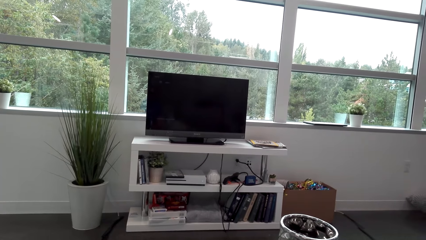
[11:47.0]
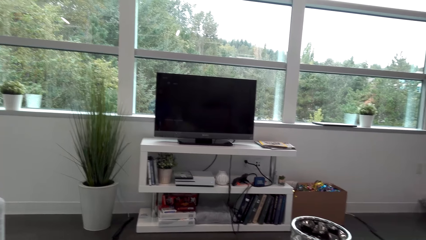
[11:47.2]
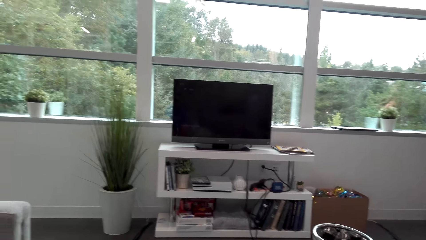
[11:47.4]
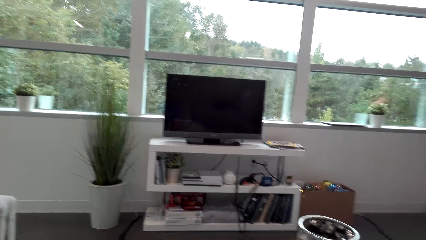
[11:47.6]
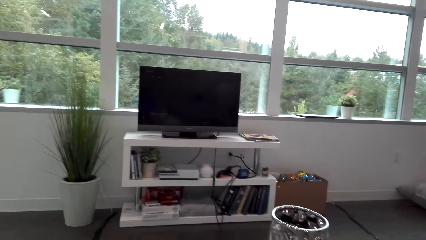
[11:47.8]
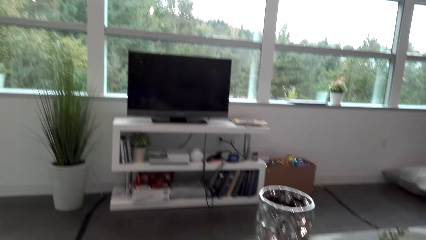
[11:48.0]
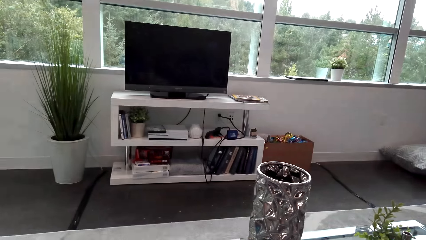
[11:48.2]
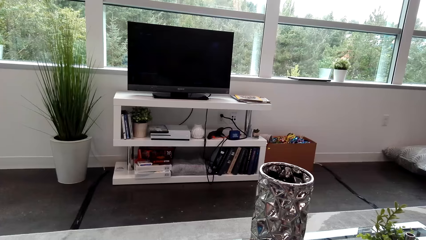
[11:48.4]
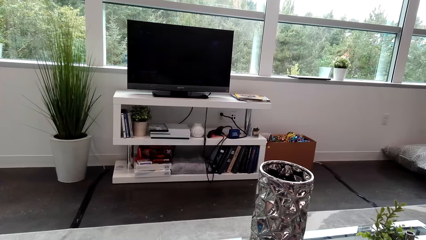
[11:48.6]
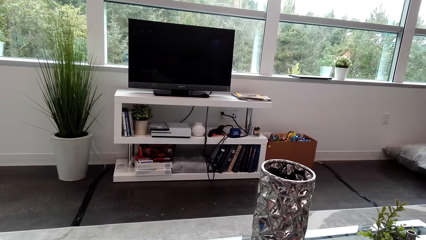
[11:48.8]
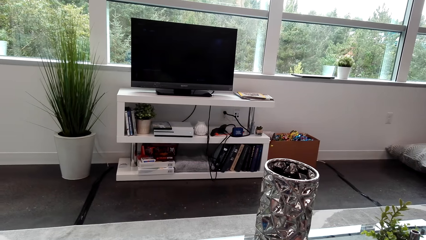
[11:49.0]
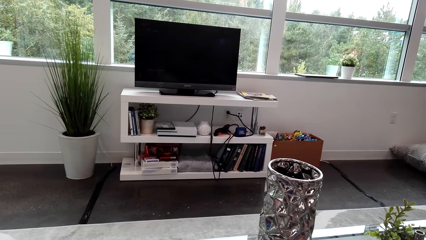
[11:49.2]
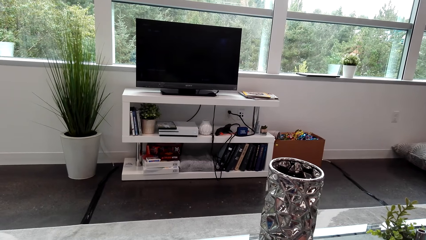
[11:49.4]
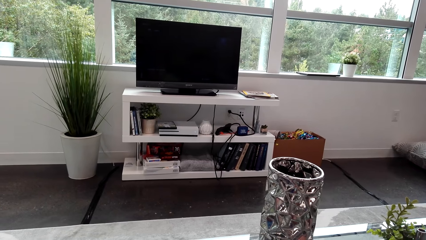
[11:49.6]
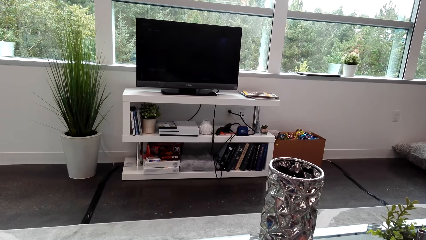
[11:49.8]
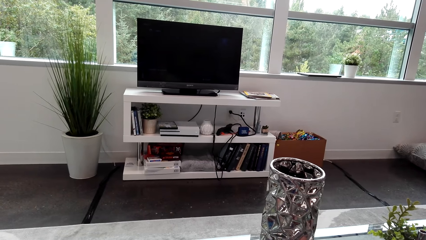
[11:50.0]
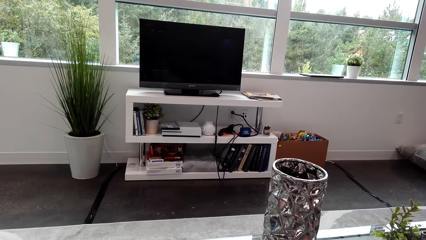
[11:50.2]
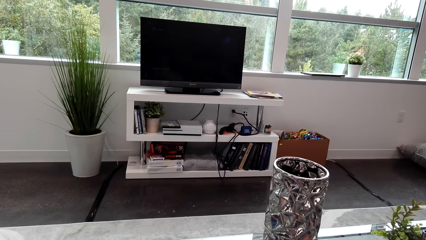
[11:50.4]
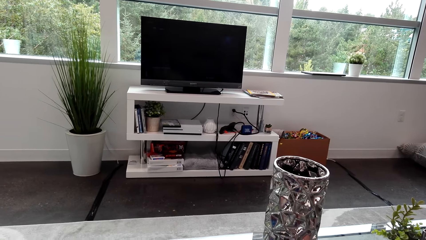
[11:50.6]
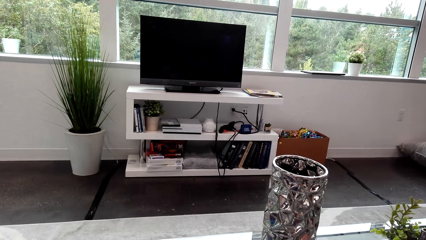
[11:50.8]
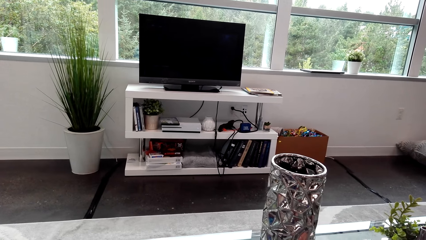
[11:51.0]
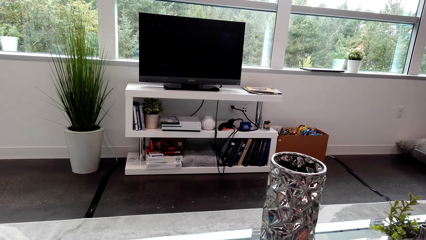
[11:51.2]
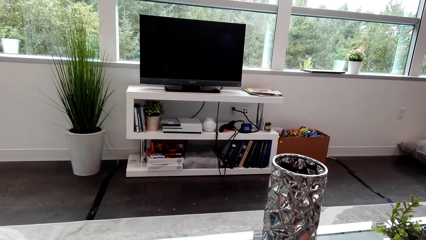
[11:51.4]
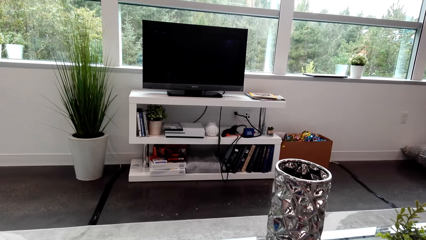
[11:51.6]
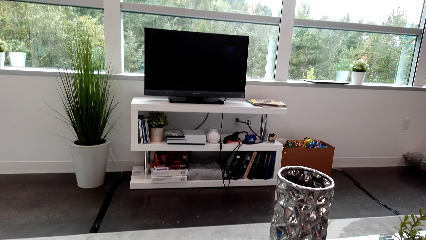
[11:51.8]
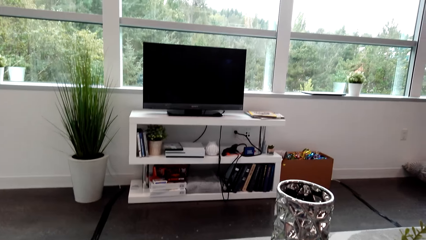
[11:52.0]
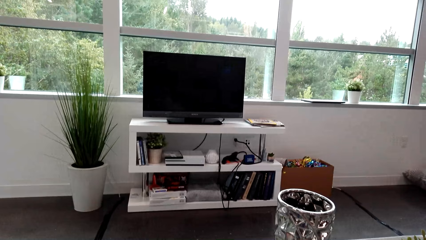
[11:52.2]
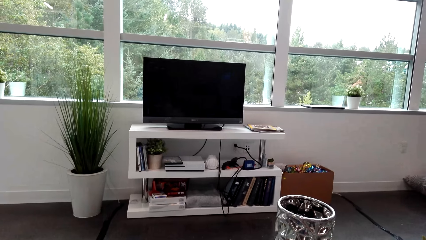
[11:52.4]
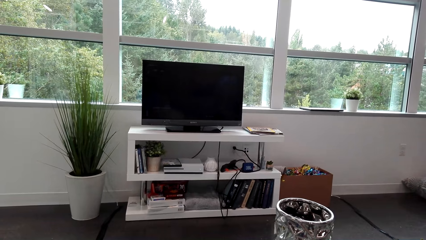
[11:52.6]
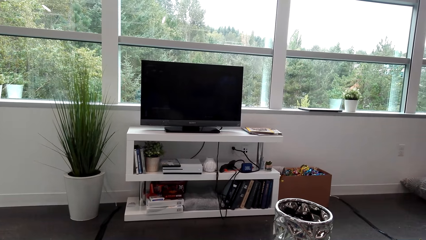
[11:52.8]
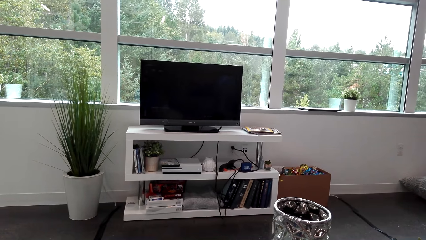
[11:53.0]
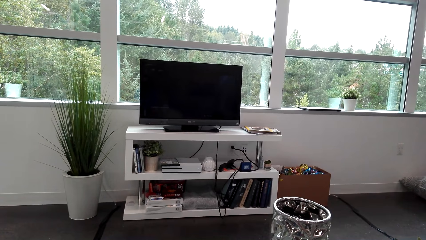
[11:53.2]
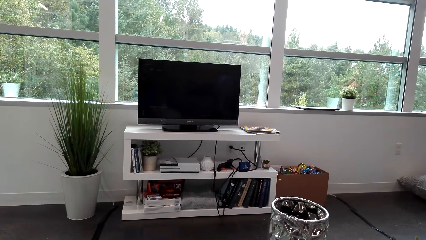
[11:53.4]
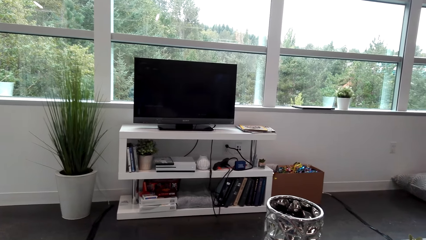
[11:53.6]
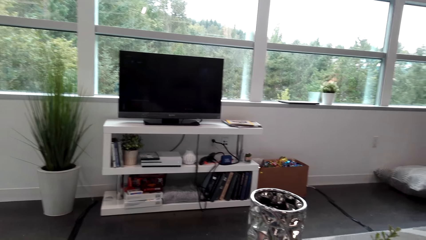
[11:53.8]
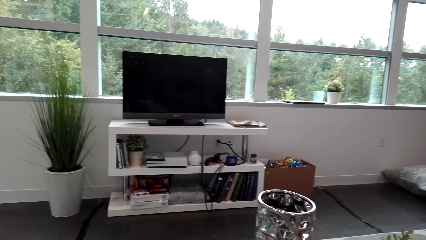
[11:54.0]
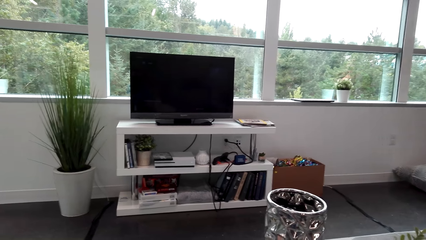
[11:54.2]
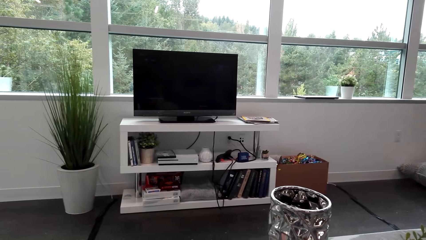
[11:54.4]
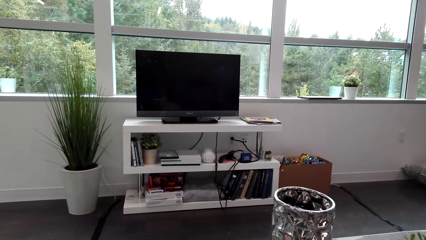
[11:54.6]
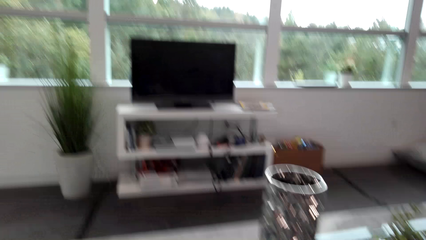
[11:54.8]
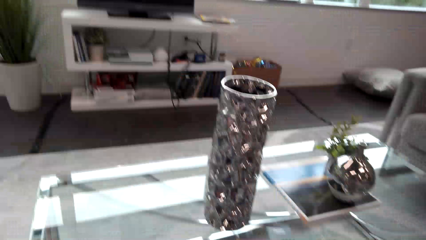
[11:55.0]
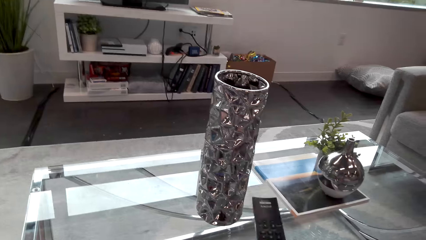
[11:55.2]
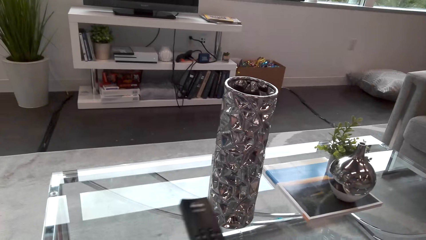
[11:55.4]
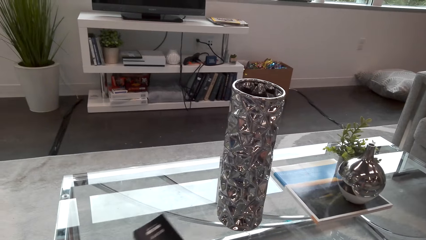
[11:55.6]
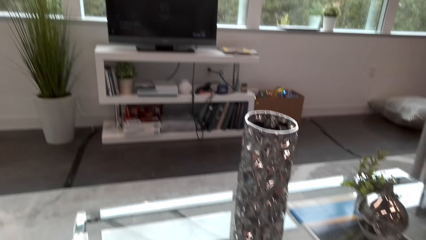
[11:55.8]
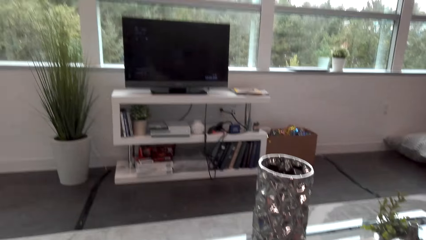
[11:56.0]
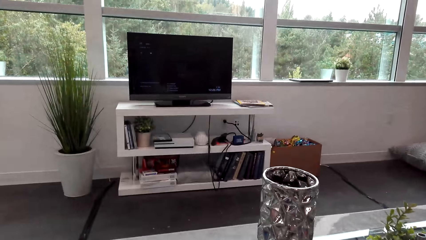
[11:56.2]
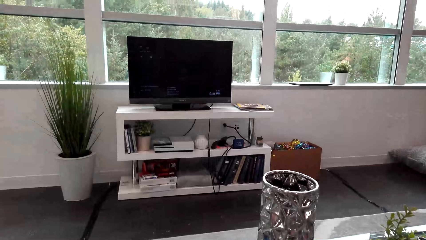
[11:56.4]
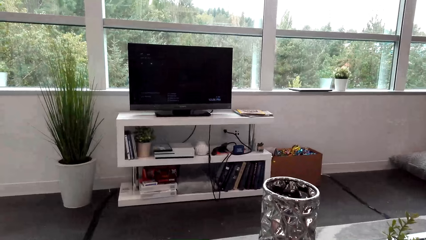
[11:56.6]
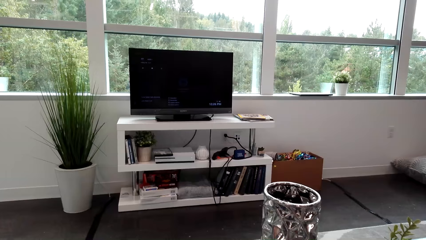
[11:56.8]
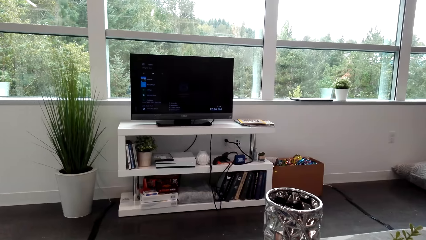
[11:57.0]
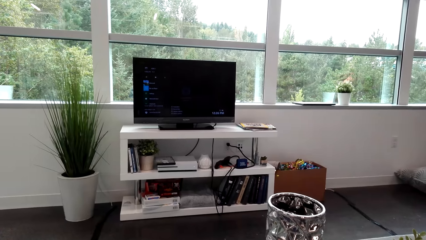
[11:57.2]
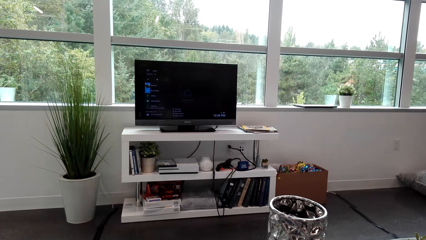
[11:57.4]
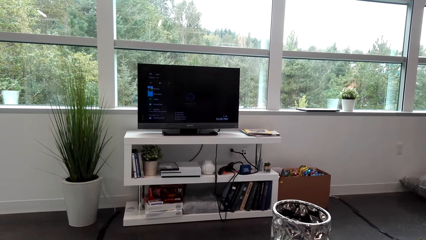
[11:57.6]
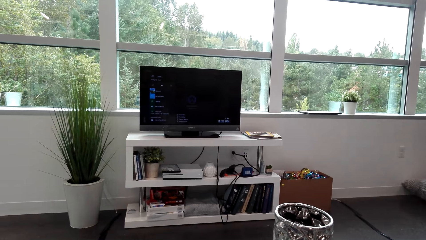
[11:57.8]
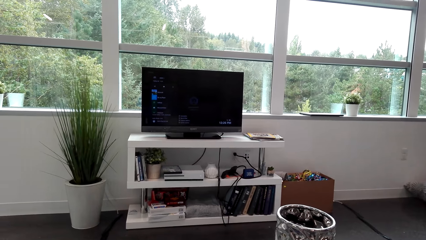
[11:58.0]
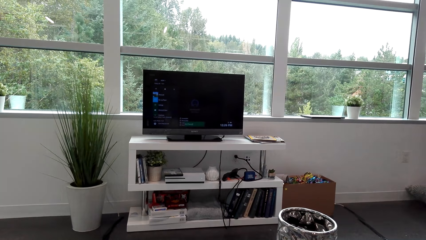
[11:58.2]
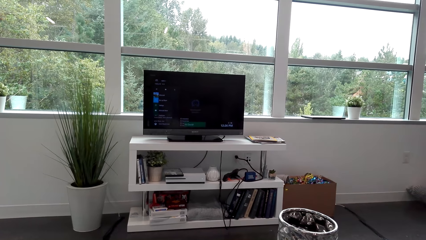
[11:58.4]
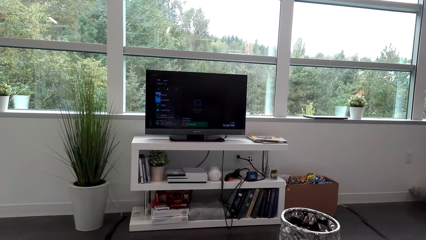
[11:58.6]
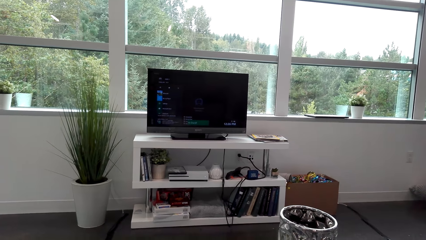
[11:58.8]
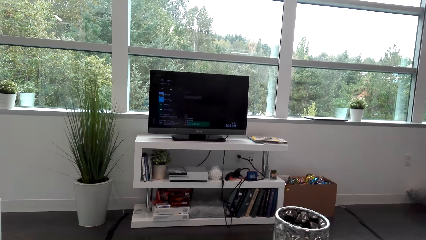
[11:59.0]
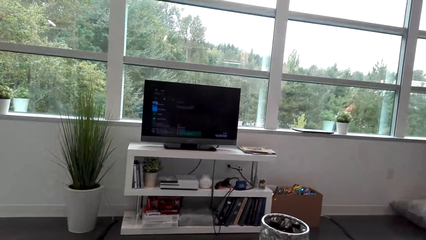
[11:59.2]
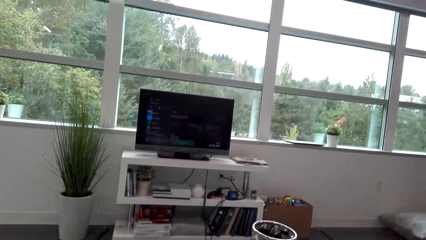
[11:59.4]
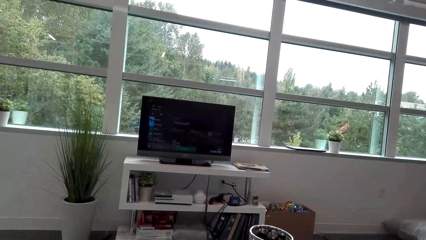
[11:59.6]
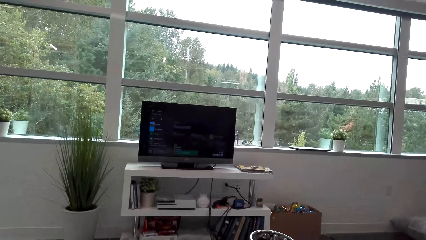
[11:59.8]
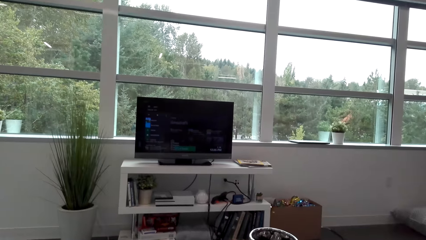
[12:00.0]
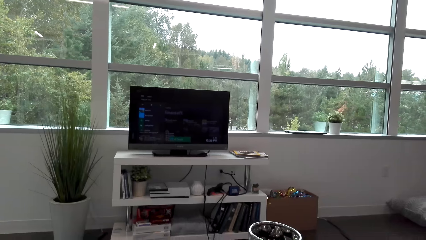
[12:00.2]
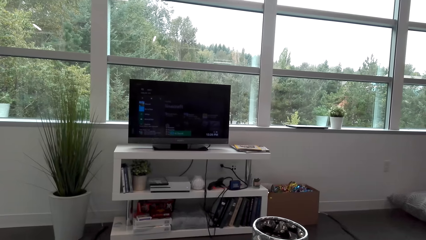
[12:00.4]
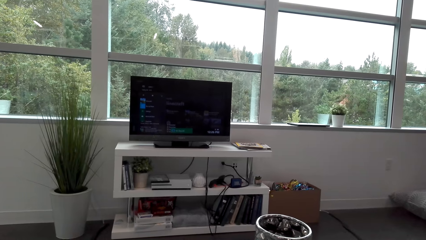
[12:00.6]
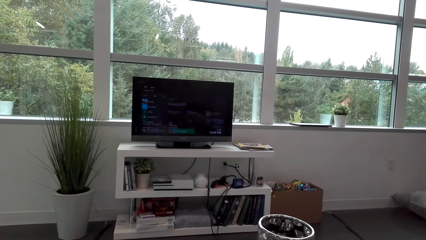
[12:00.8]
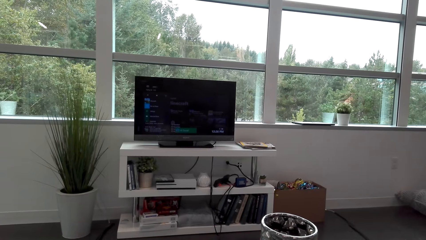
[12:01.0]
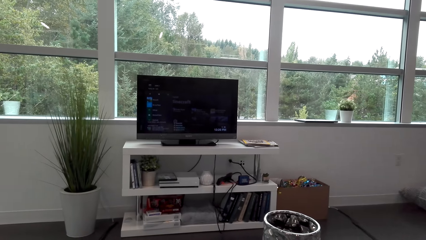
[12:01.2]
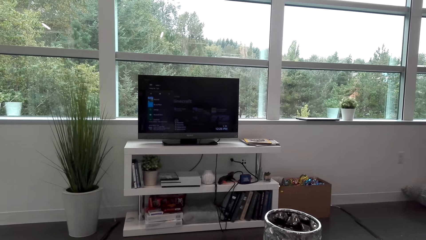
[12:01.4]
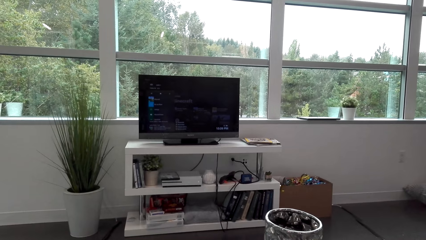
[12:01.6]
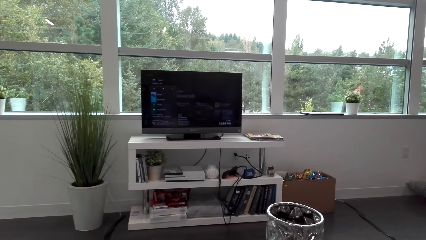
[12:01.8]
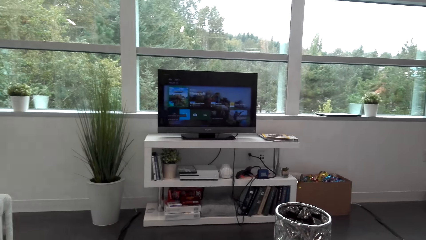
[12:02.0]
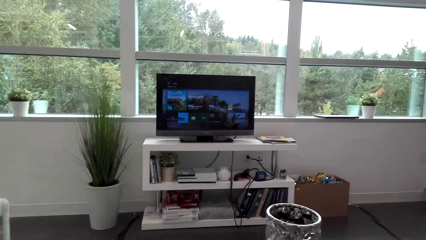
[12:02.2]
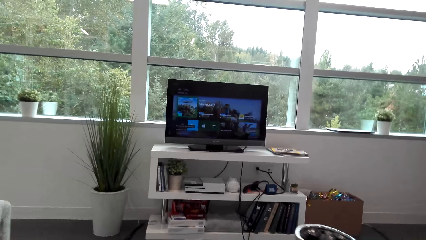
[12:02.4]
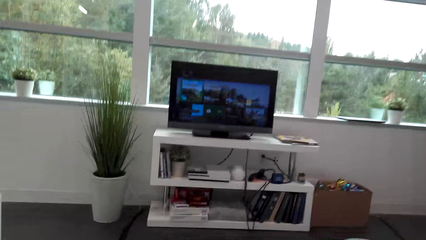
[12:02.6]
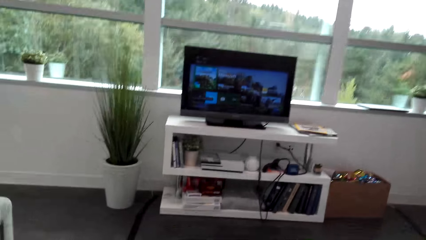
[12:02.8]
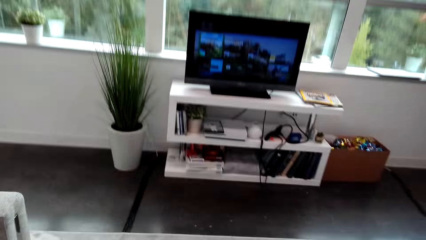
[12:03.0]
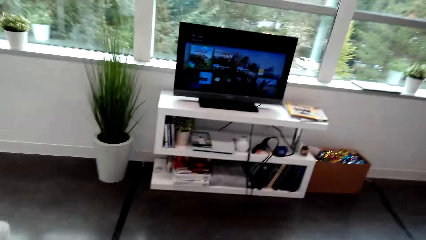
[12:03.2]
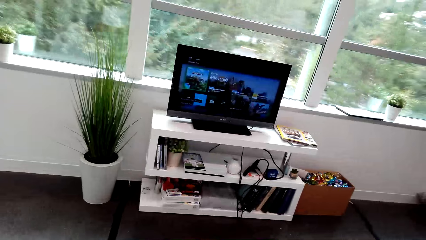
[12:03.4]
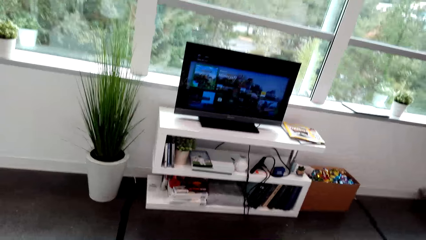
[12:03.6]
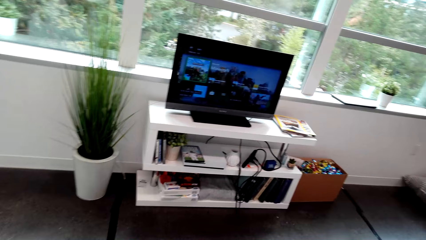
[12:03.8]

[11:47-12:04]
The camera wearer looks around. They pick up the phone. They hold a remote control. They operate the television.
